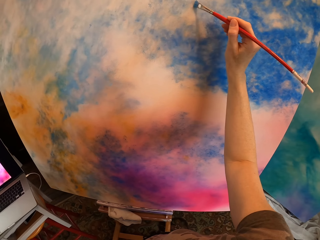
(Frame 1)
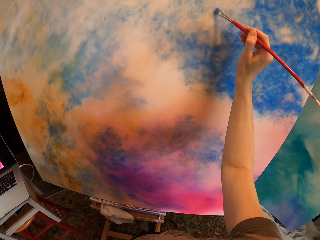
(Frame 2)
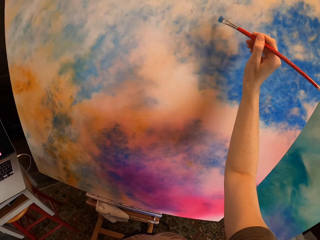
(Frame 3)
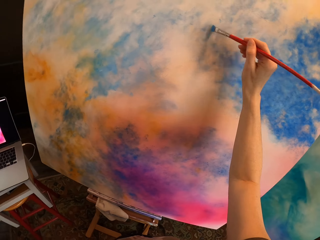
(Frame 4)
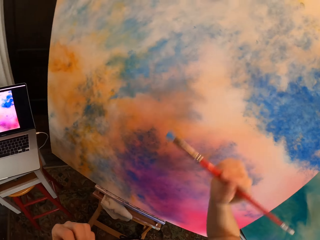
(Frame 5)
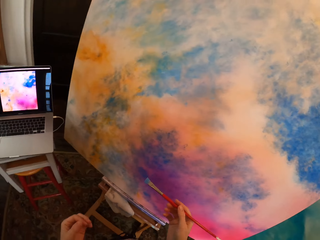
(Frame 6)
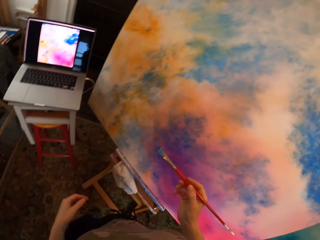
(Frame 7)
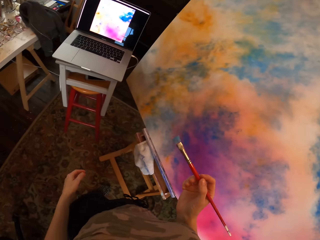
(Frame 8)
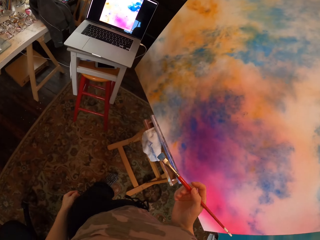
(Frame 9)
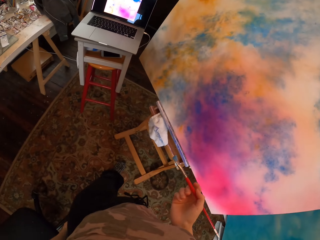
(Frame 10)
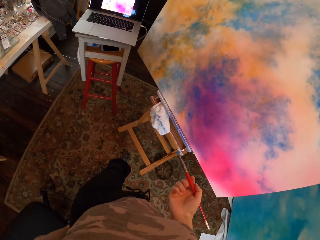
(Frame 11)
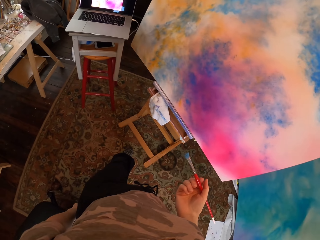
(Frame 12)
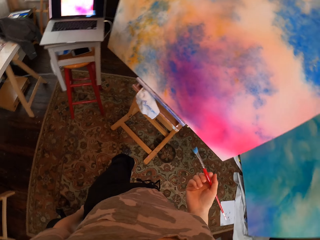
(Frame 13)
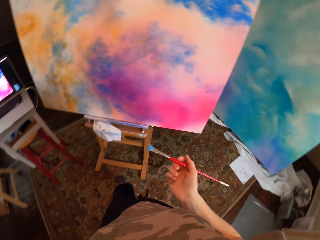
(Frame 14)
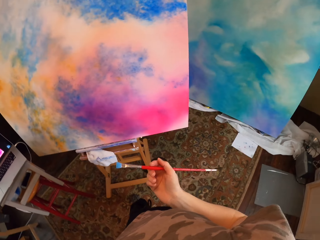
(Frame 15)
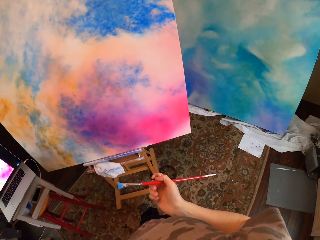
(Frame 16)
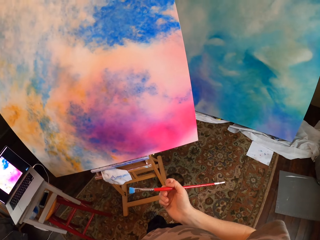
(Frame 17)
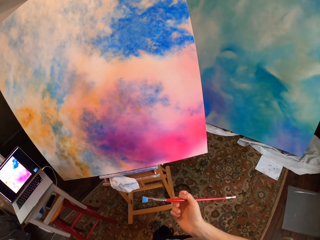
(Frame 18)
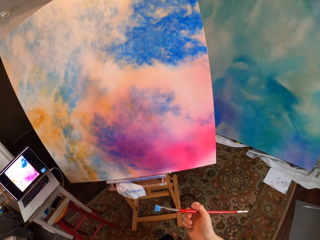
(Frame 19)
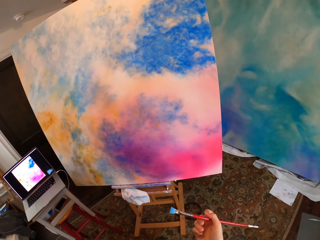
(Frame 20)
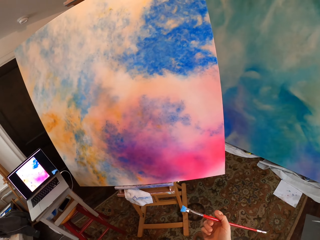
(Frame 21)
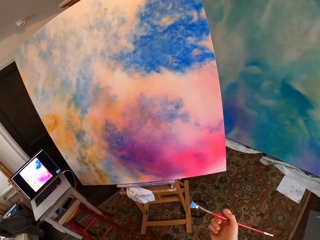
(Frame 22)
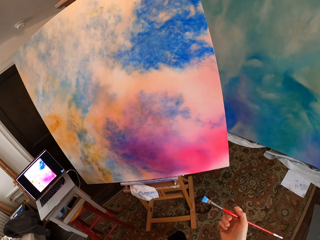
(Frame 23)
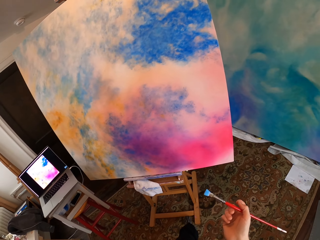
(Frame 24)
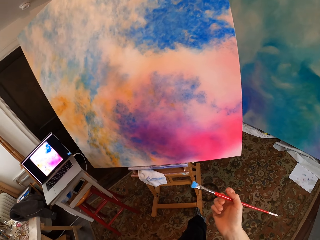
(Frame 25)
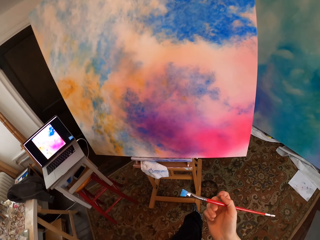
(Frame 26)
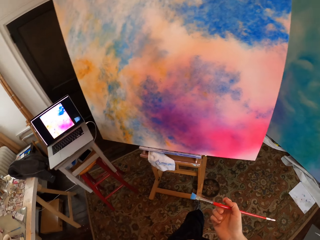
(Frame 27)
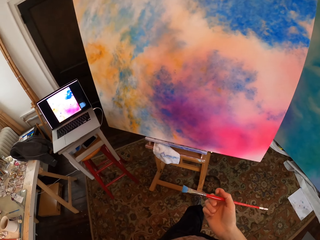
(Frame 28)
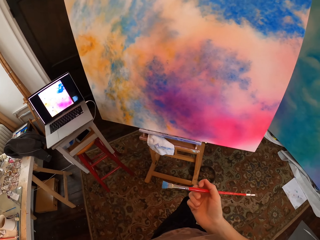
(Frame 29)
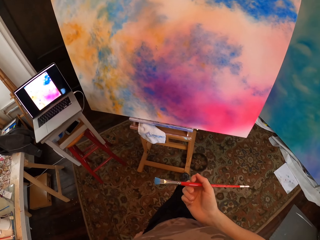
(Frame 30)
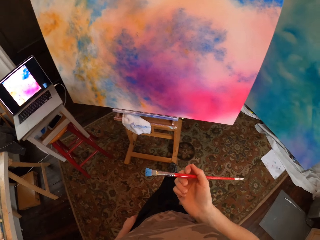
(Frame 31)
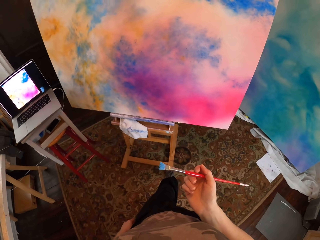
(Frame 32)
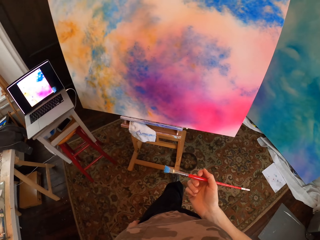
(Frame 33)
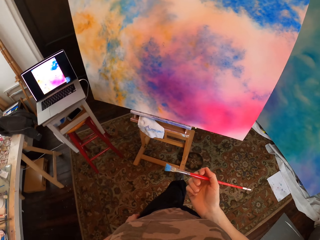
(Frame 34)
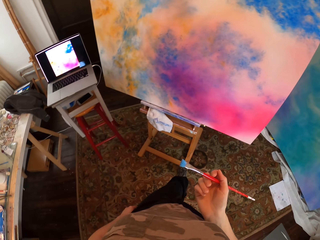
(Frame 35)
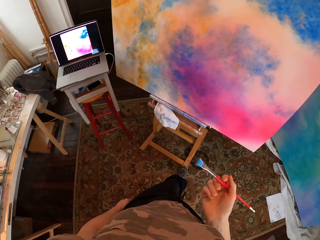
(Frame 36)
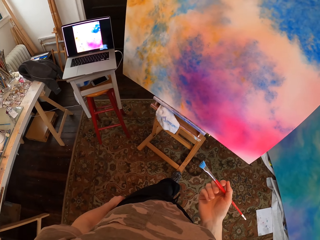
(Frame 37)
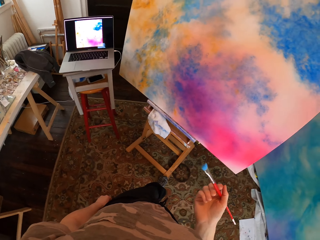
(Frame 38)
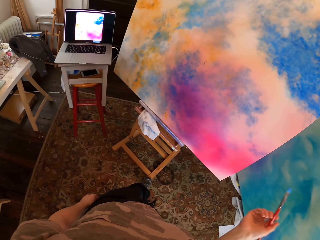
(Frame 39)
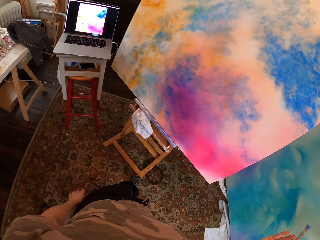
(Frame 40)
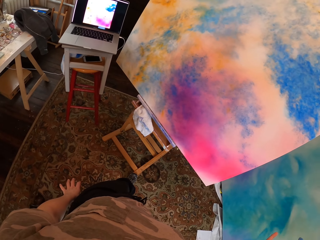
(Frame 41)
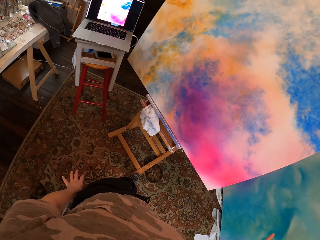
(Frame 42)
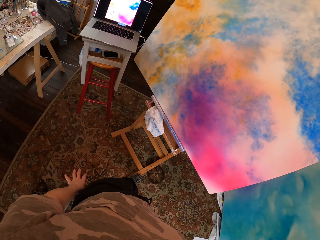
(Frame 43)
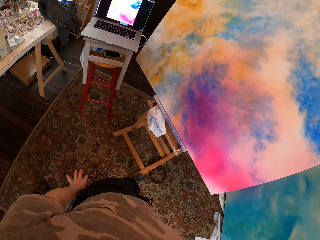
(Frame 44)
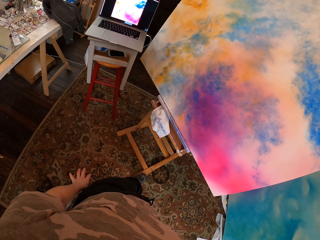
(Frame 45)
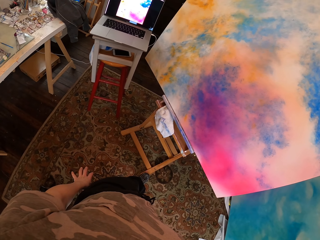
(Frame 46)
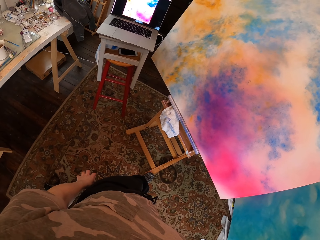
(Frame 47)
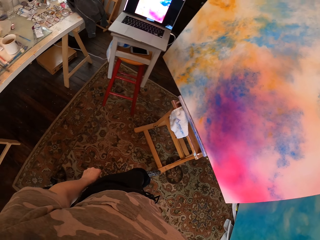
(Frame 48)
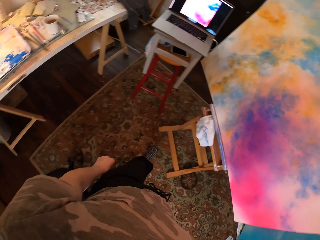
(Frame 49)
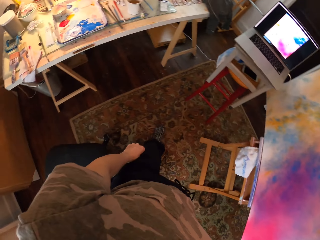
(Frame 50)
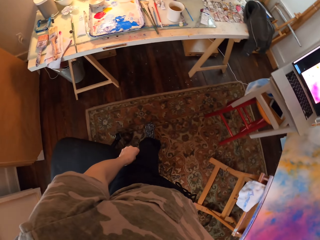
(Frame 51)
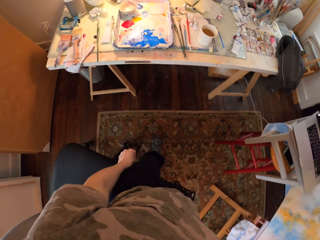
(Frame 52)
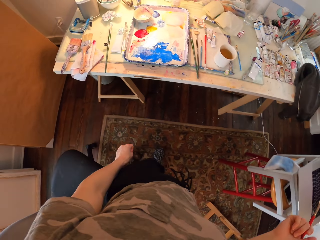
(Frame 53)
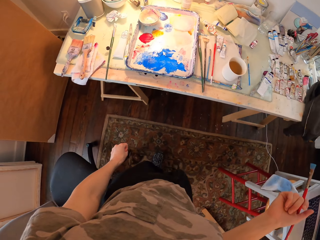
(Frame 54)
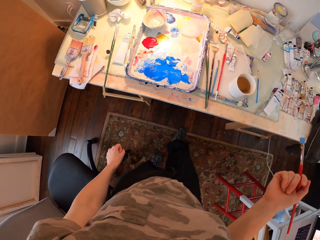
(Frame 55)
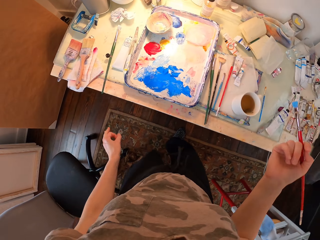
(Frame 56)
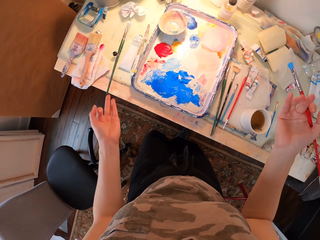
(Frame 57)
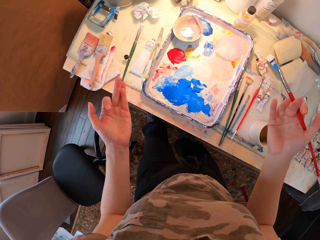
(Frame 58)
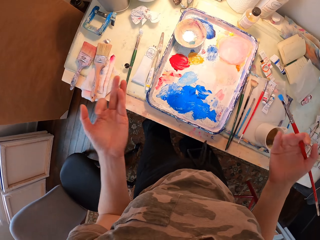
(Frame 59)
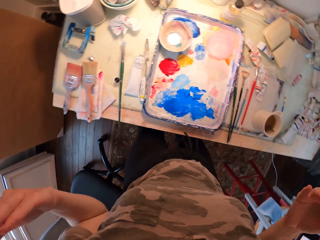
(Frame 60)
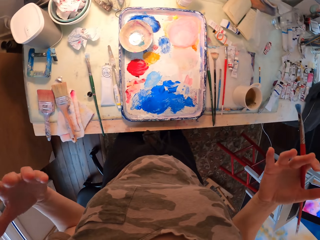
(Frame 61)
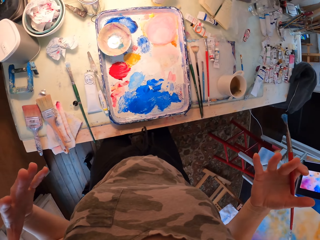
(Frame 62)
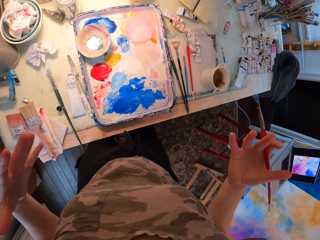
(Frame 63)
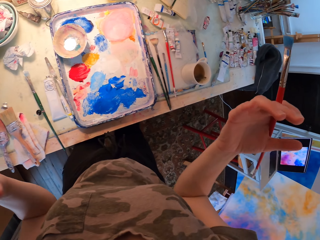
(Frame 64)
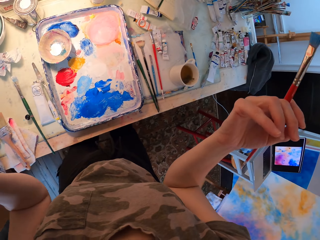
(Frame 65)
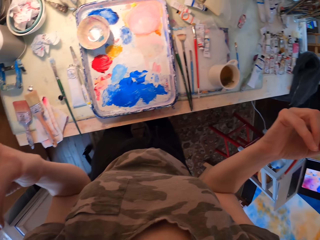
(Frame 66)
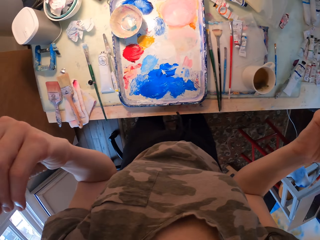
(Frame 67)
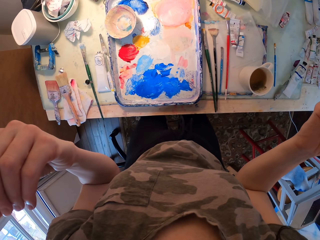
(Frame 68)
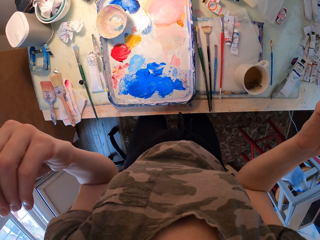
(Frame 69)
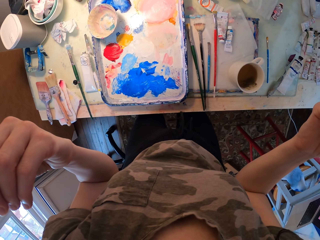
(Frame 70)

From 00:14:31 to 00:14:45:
The camera wearer looks at the laptop. She moves around and moves her hands.

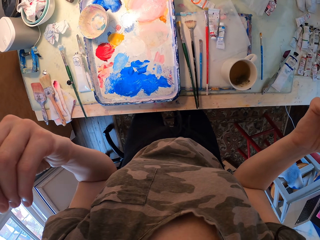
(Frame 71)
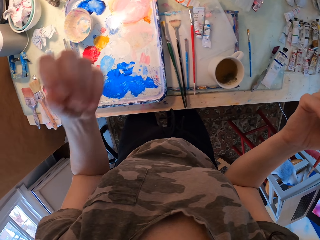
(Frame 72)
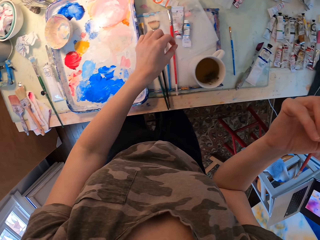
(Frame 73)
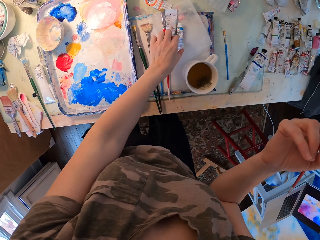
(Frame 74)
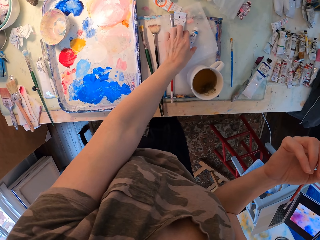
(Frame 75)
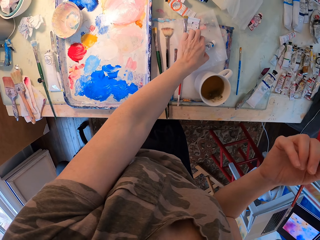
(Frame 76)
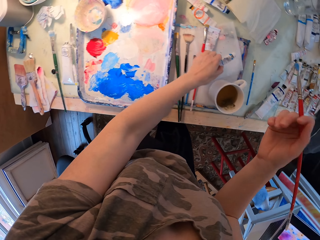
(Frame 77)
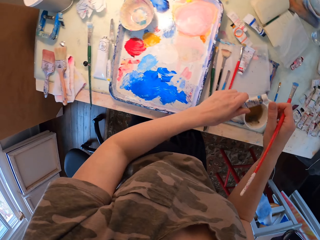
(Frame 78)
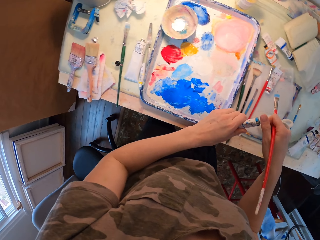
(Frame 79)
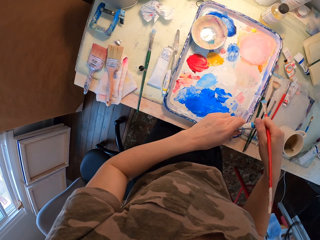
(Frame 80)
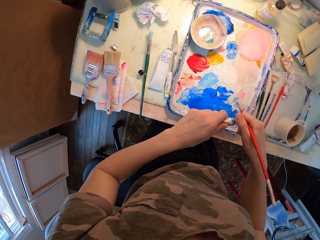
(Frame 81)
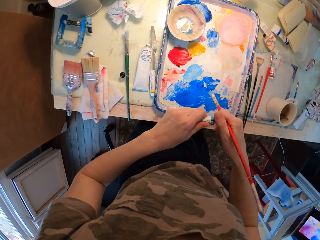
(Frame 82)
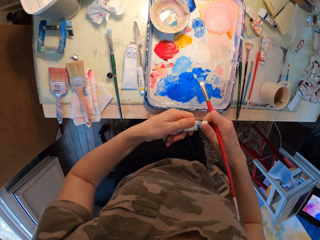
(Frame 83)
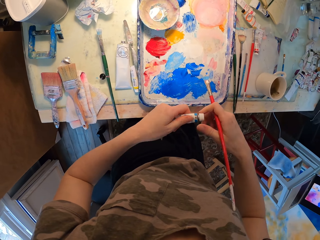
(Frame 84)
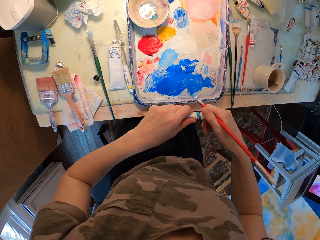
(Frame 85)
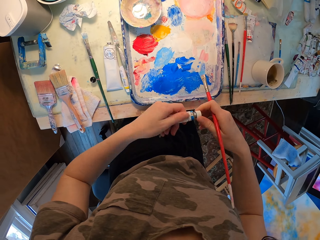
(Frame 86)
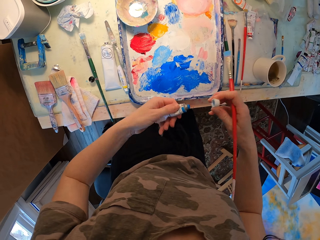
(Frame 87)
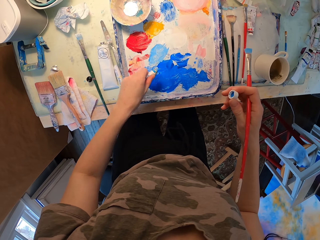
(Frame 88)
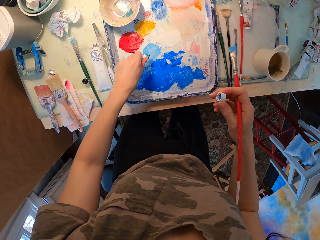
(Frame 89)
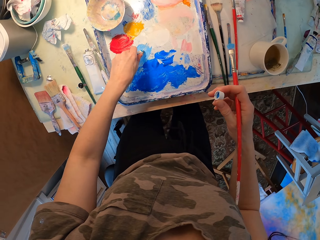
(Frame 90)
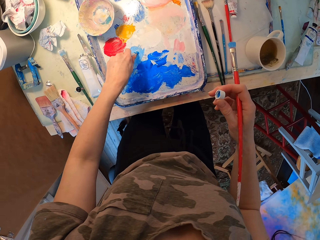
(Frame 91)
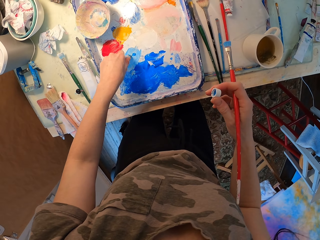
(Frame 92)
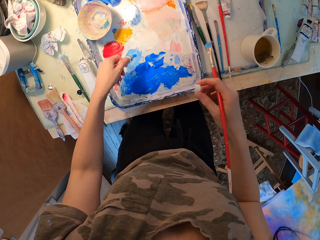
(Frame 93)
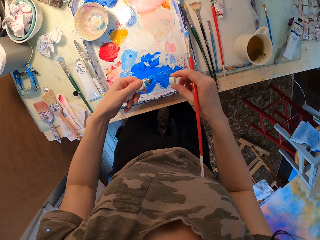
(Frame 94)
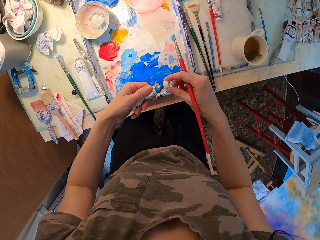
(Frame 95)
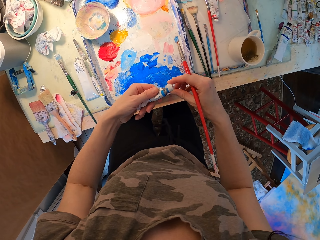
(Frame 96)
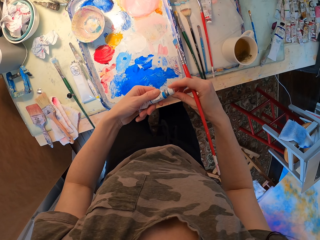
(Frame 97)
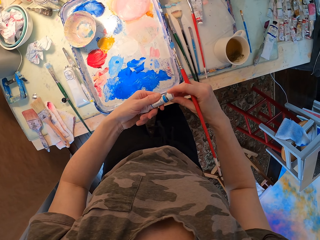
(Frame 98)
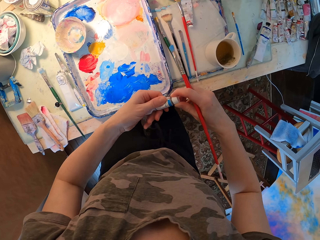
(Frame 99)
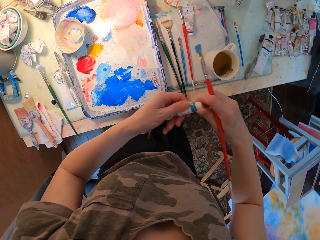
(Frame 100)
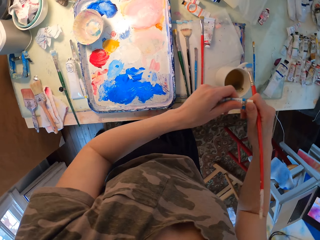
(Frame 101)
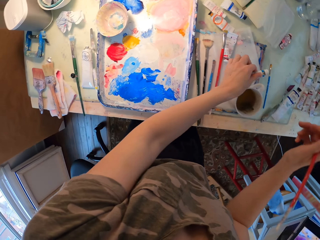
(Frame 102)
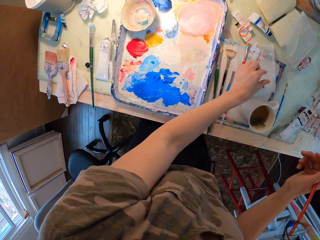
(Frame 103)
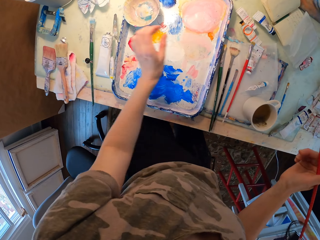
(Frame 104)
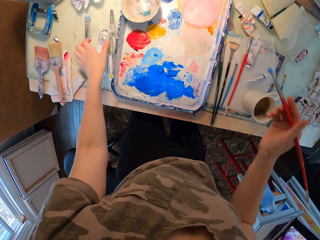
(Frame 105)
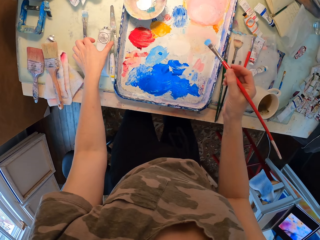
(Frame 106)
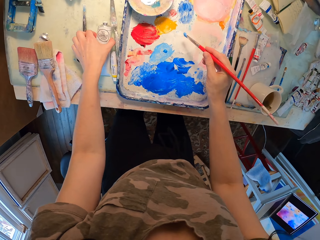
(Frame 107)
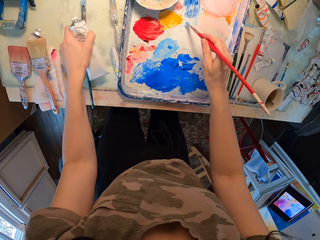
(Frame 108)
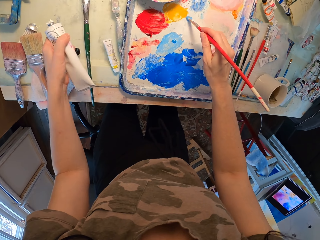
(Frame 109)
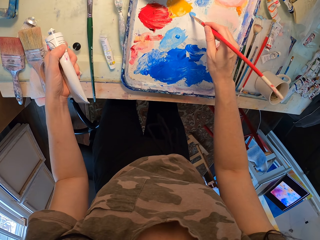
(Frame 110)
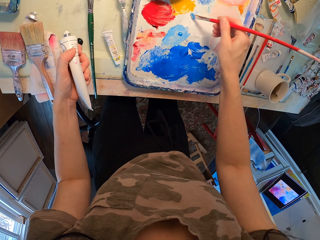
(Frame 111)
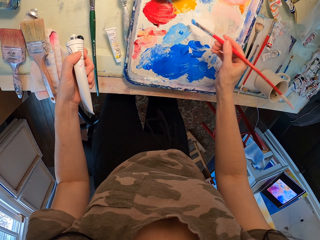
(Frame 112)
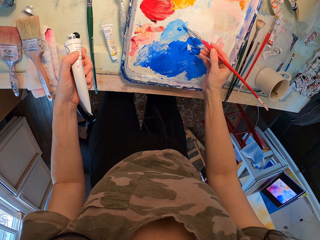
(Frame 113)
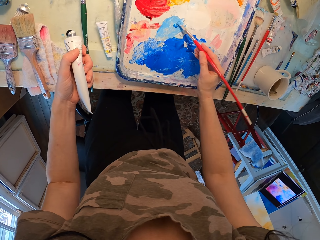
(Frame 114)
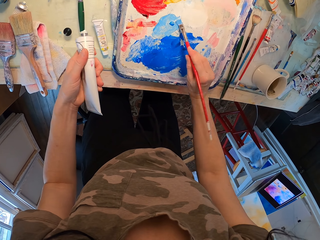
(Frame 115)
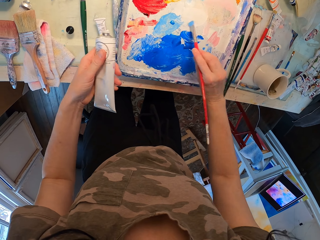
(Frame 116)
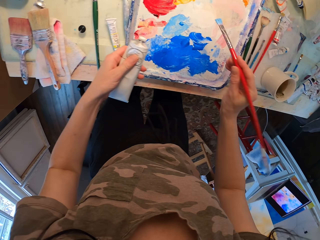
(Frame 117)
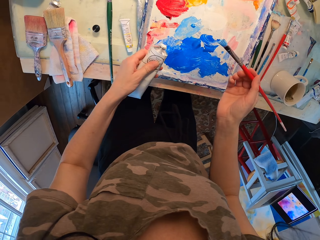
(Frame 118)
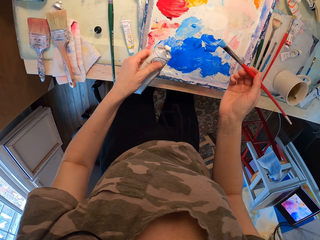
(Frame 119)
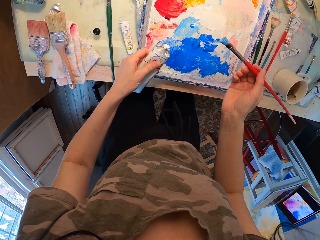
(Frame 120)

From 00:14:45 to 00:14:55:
The camera wearer picks up the paint tube or ink. They open the paint tube. They put paint on the tray. They close the paint tube. They drop the ink bottle on the table. They pick up a bottle, and dip the brush in ink.
